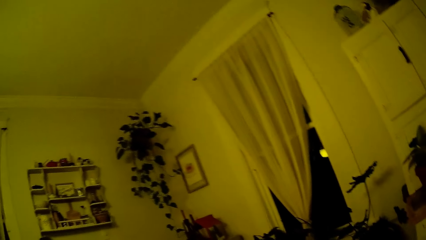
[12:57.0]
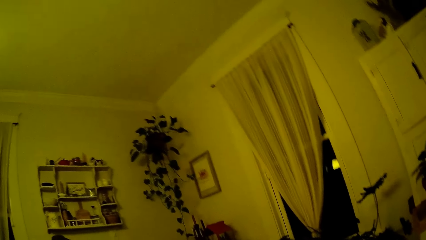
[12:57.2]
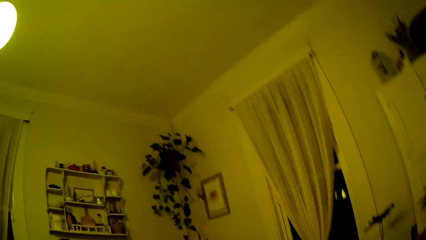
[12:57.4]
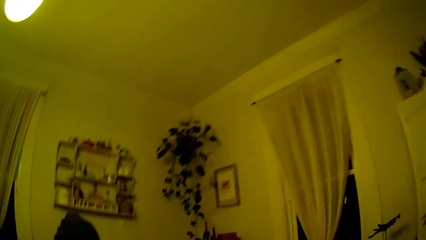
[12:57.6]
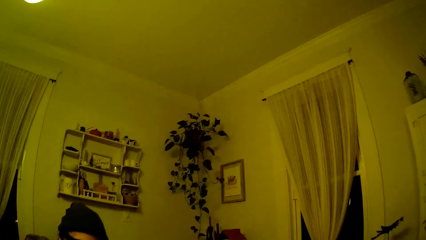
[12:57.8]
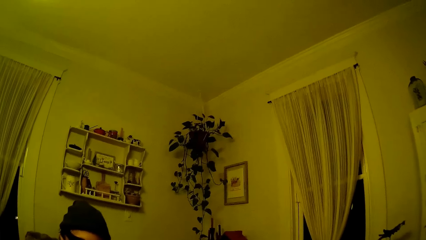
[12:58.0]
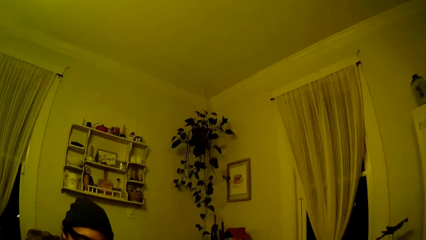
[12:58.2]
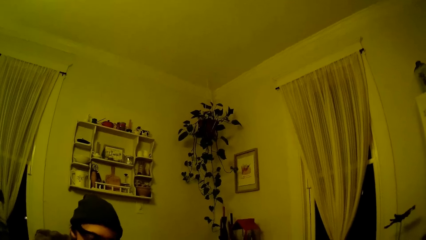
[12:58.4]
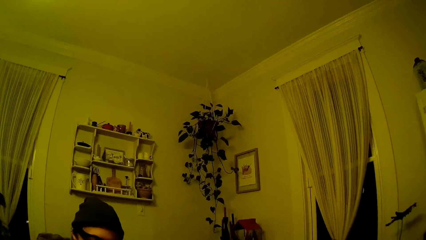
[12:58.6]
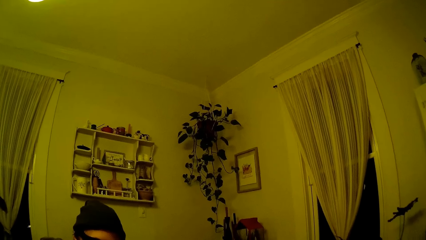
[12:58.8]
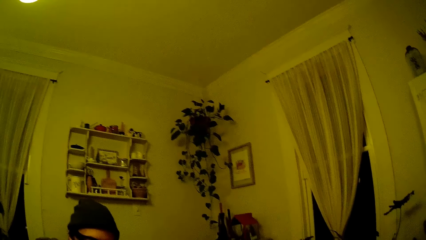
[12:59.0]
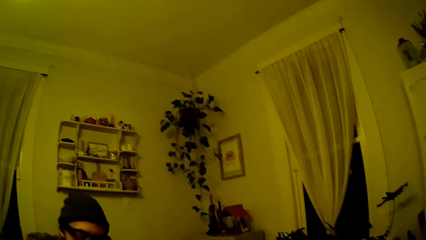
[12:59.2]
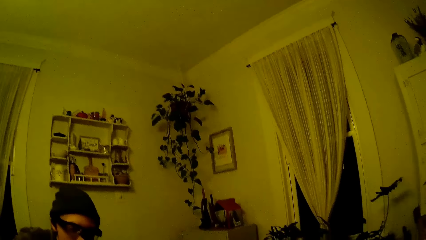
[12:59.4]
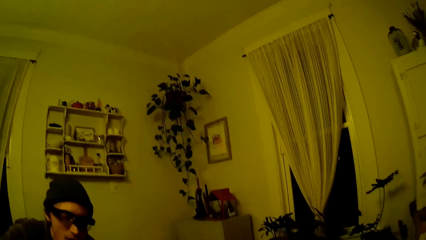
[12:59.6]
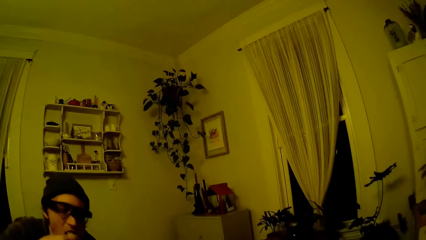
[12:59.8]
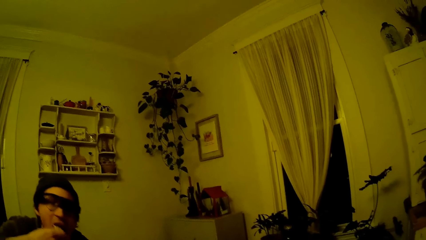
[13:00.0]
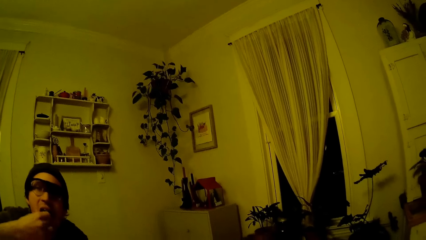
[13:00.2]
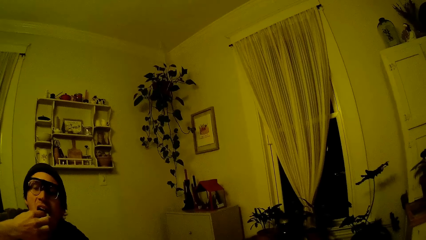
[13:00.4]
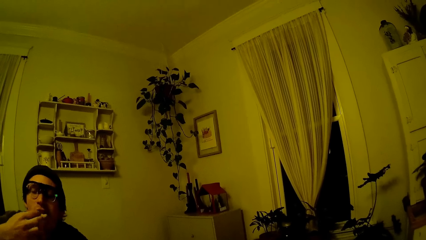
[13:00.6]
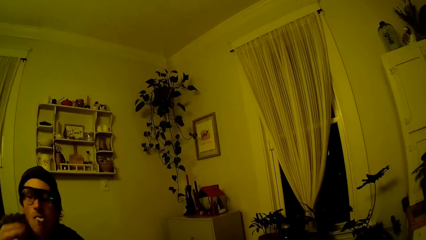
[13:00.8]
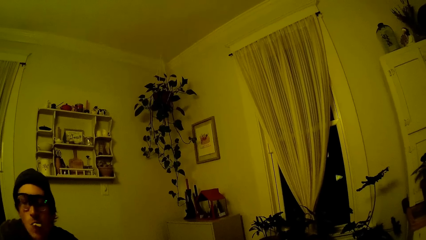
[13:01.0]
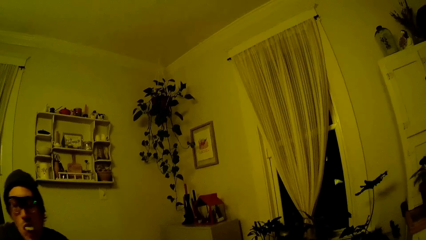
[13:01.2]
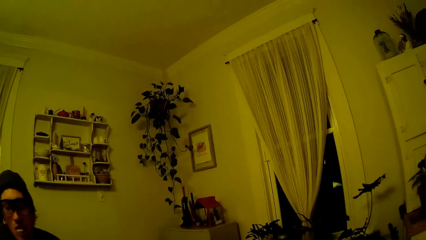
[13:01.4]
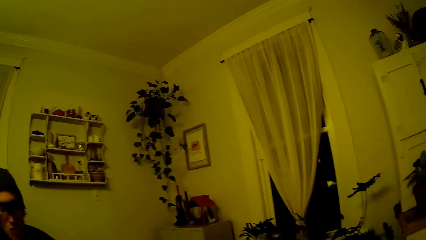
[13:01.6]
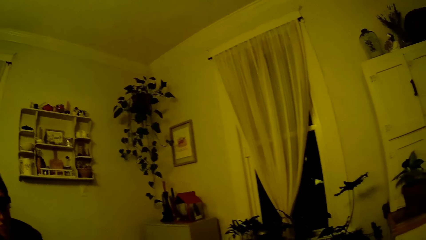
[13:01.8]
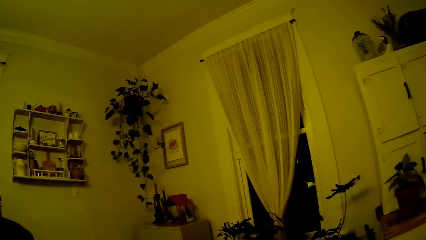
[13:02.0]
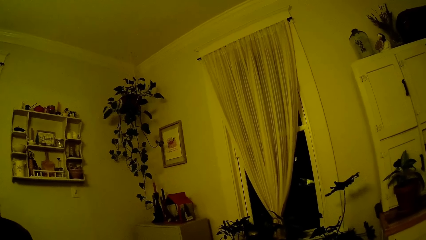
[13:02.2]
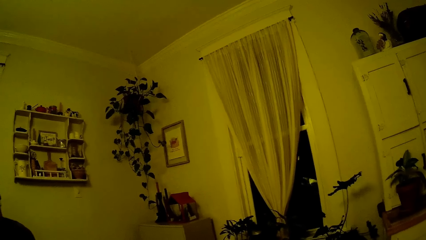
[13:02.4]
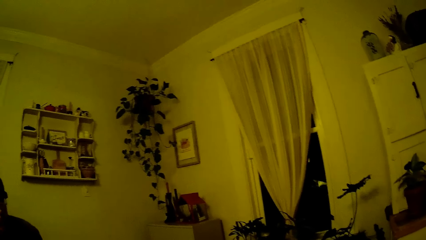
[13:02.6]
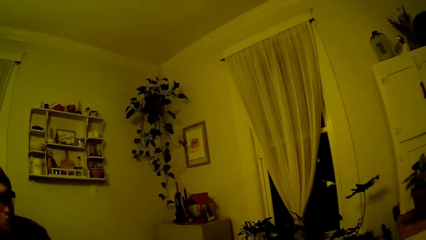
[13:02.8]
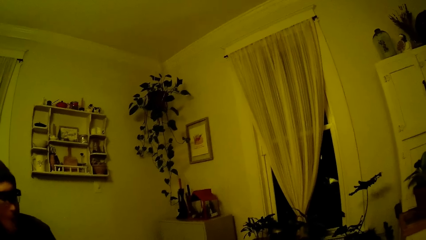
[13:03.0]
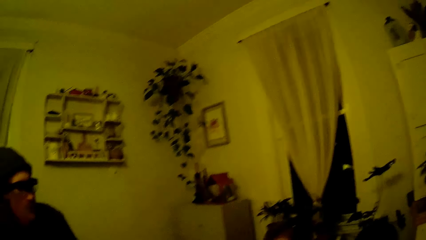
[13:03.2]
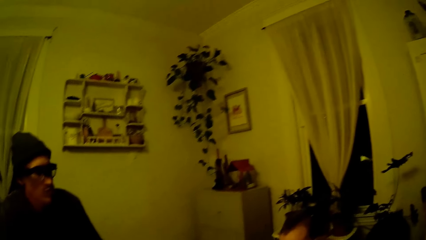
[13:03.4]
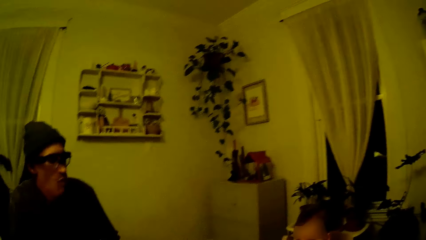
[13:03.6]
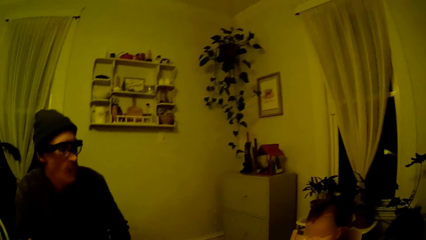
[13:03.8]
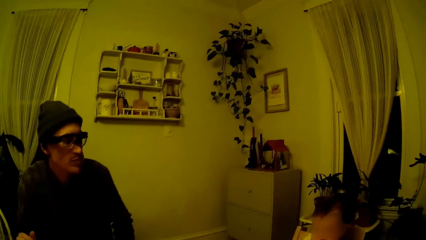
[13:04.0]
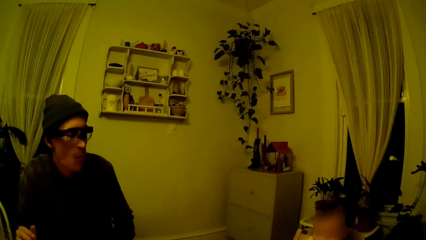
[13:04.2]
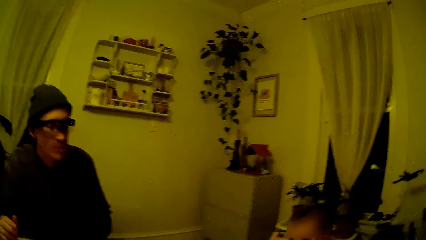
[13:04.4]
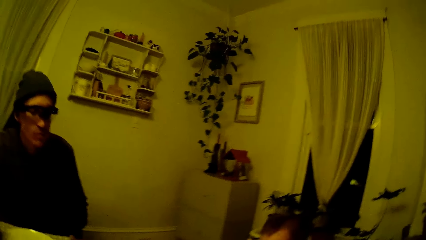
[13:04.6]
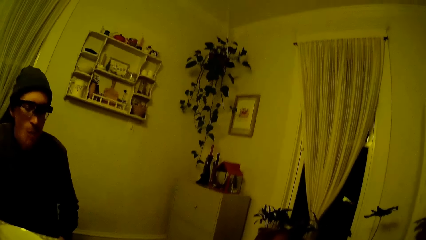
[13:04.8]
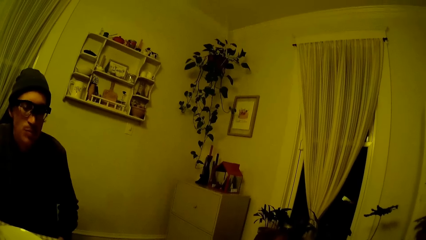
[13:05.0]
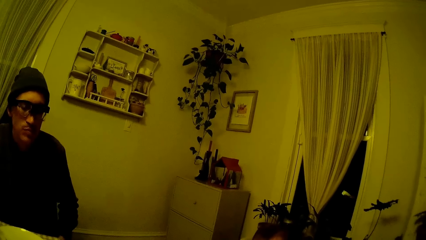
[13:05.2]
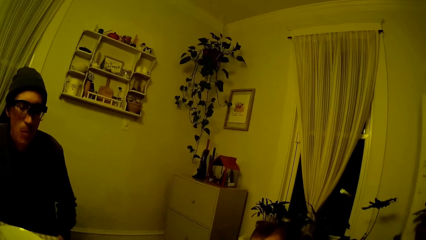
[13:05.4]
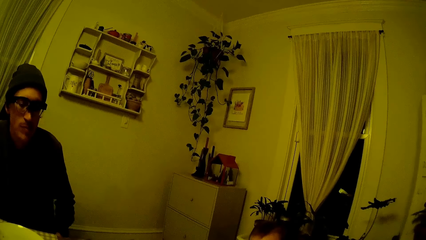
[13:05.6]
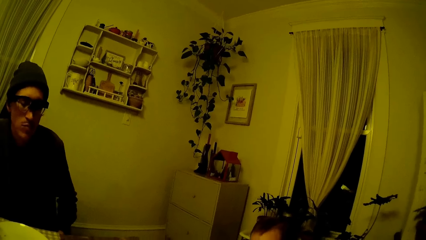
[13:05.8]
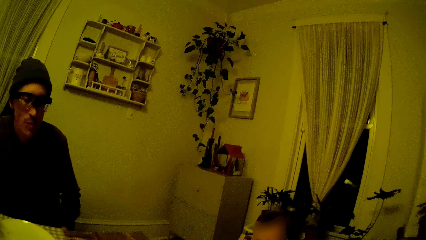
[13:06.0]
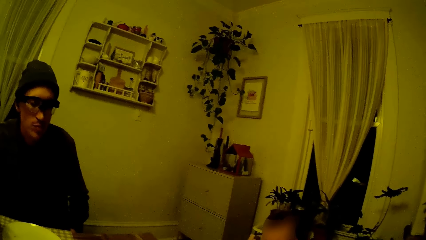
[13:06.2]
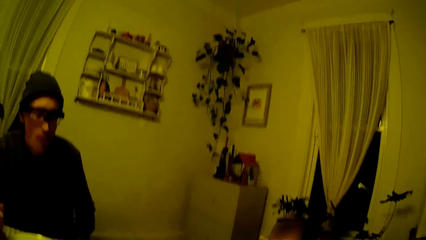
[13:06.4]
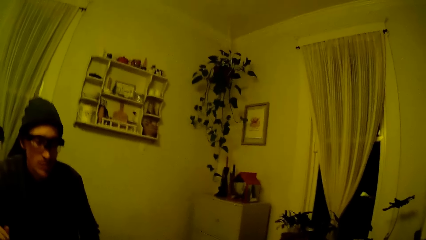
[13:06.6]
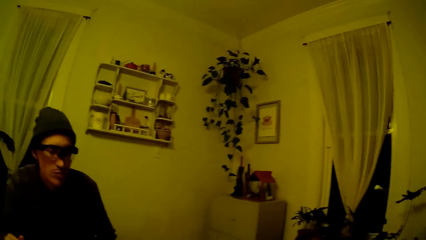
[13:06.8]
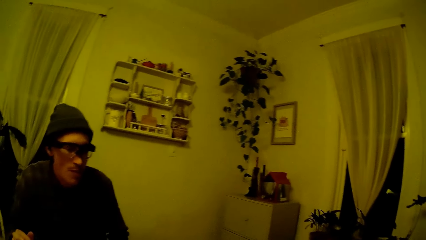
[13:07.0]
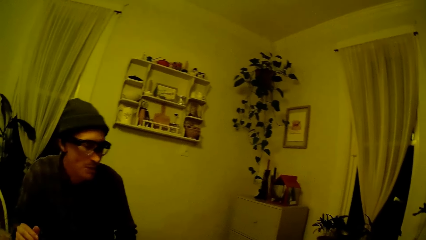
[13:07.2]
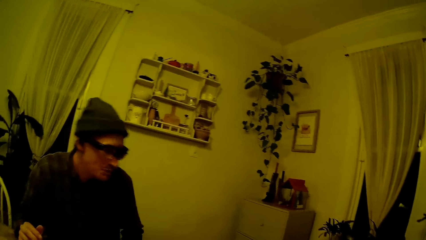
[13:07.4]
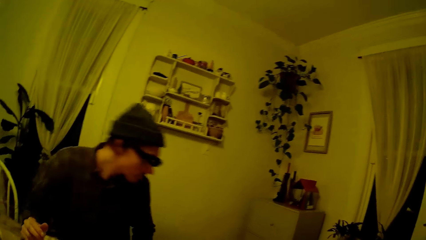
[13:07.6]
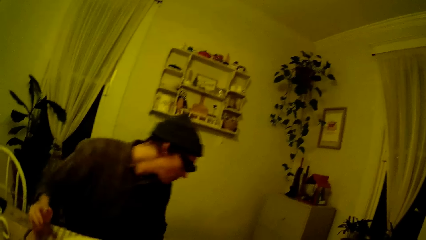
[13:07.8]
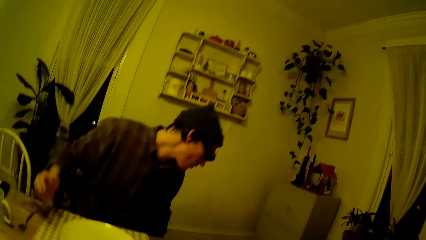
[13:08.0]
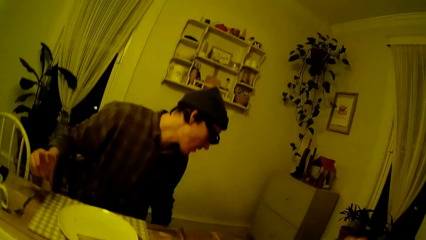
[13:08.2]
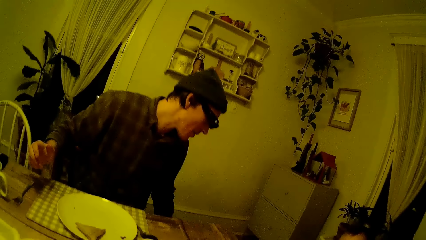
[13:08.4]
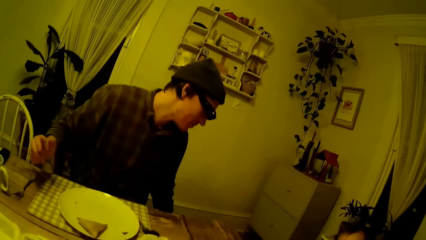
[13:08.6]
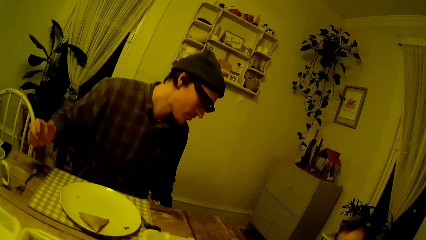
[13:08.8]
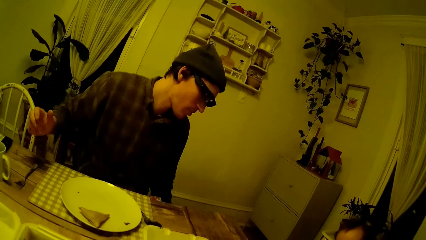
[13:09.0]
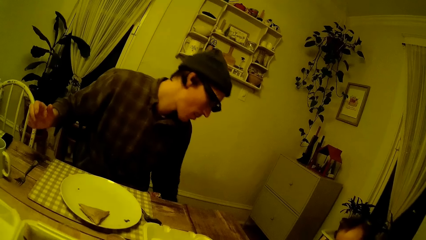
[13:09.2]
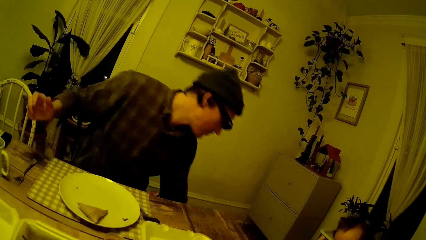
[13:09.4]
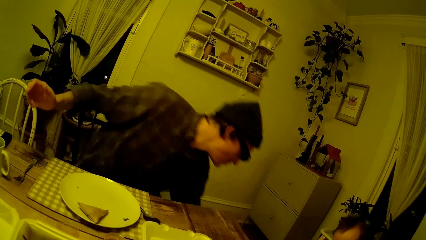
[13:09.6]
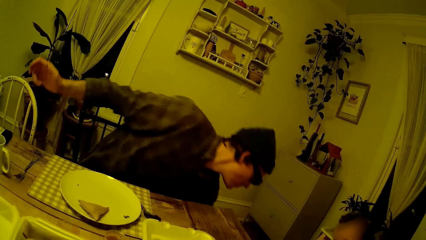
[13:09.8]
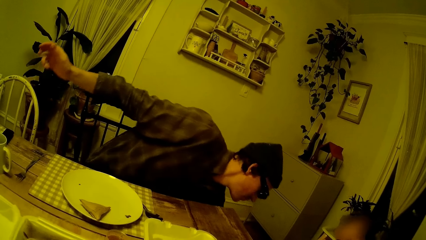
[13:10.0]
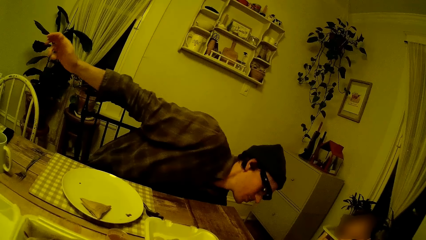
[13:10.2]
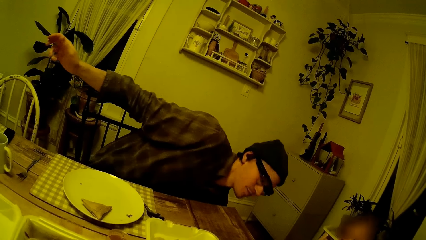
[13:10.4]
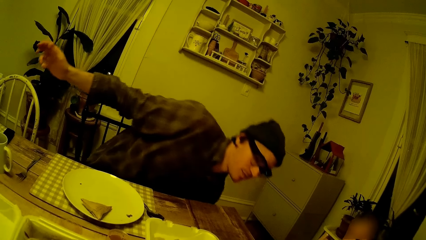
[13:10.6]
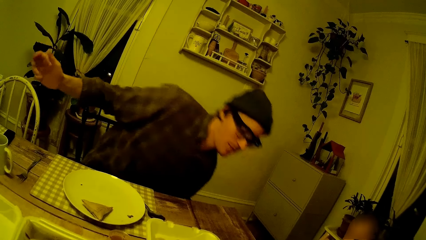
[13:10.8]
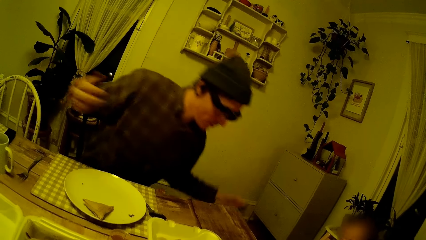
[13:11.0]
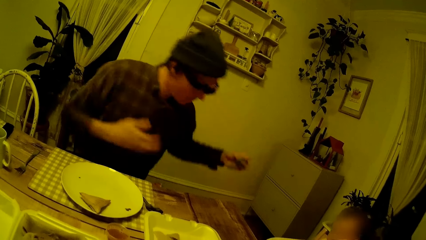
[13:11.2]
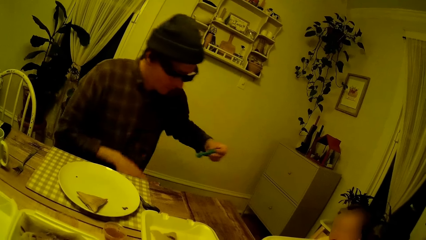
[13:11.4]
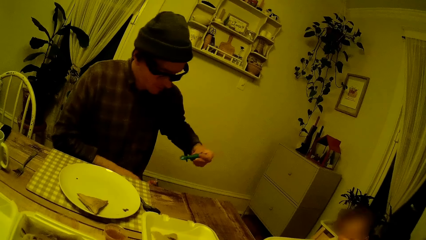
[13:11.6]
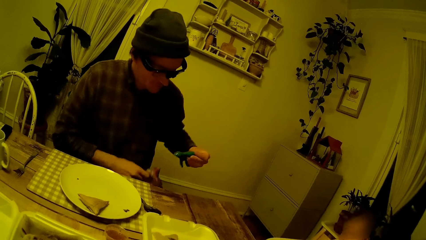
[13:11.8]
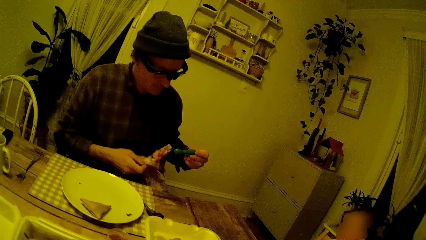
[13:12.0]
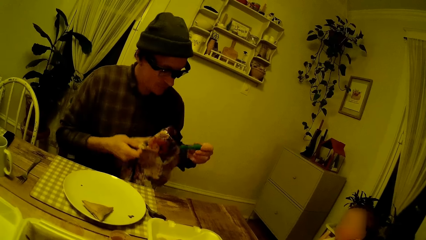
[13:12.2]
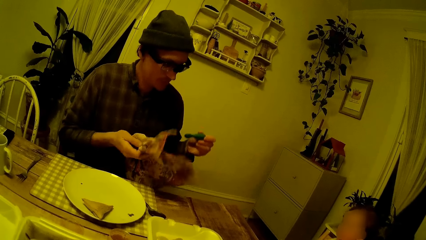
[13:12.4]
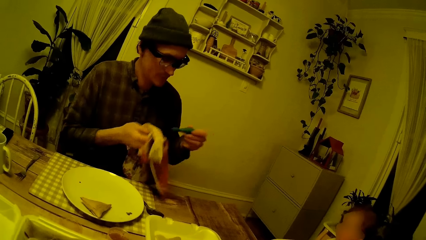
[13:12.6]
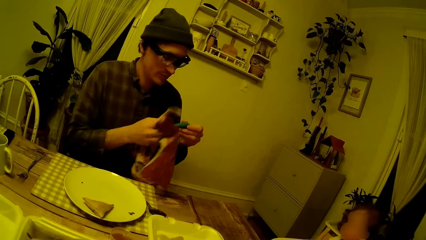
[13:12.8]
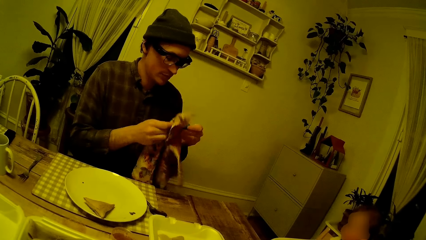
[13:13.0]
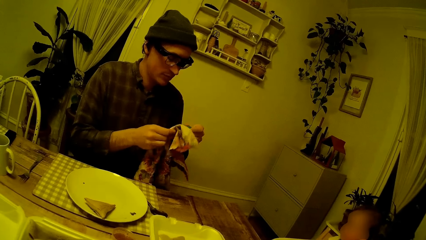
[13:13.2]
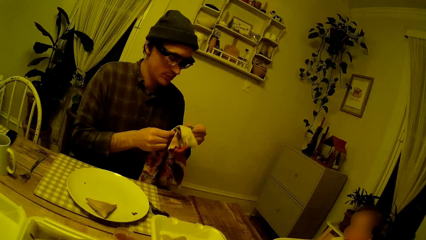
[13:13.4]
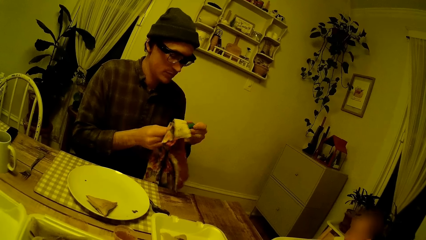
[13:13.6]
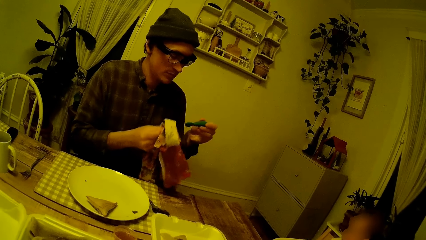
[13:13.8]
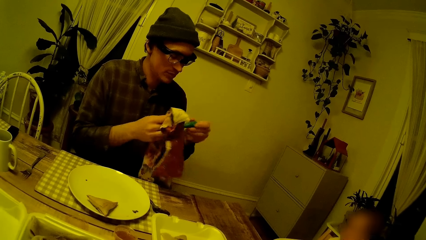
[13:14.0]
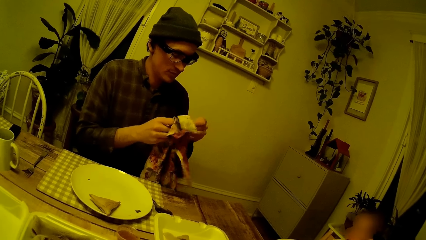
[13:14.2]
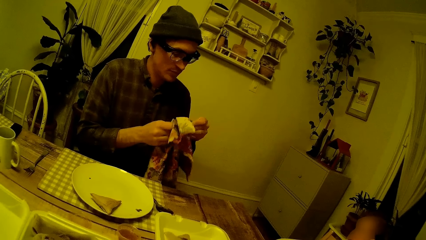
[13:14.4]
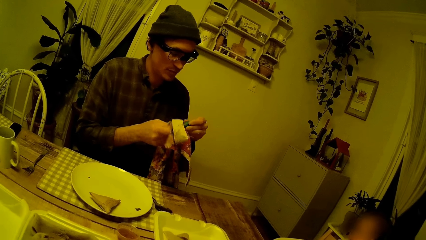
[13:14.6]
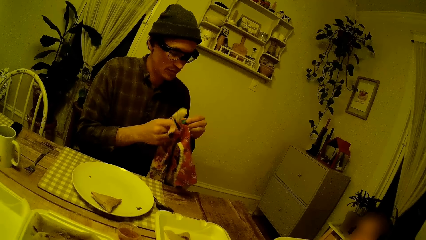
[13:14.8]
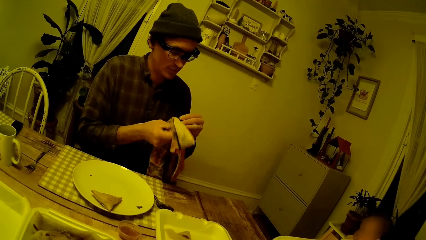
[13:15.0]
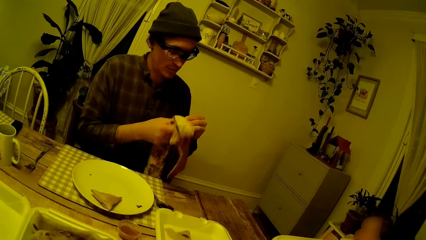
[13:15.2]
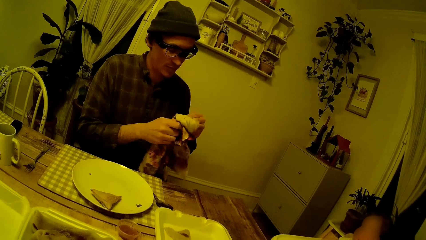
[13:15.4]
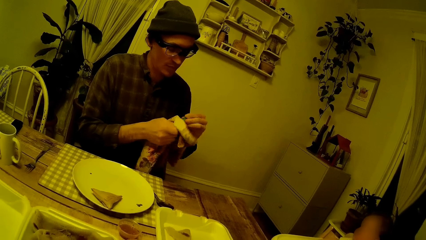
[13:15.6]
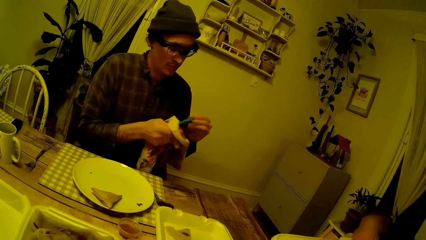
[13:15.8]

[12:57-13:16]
The camera wearer looks around. The man eats the pancake with his right hand. The man leans towards the baby feeding chair. The man picks a toy from the floor with his left hand and cleans the toy with a napkin.
